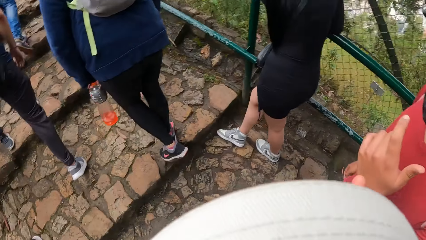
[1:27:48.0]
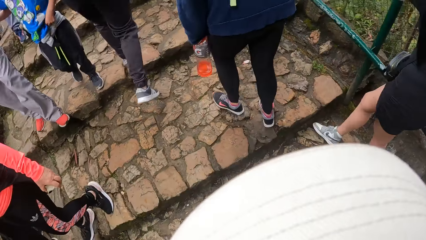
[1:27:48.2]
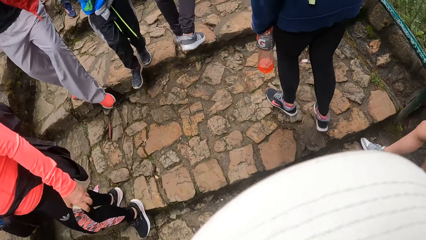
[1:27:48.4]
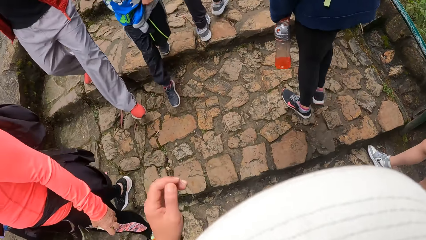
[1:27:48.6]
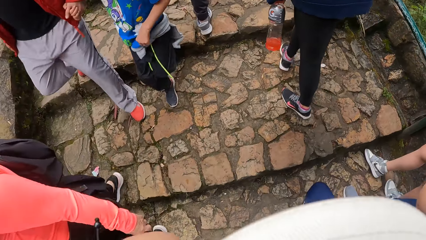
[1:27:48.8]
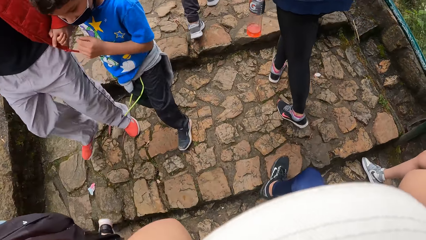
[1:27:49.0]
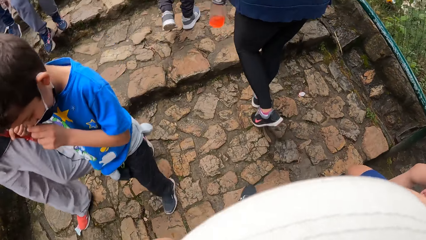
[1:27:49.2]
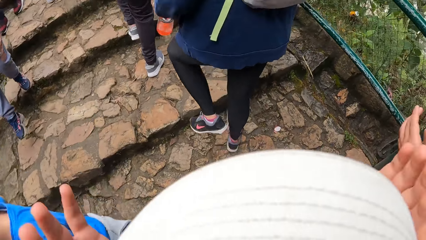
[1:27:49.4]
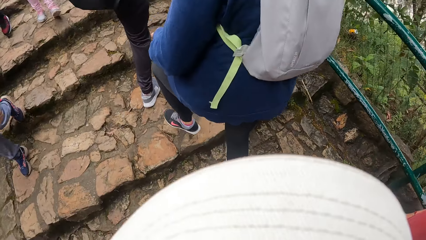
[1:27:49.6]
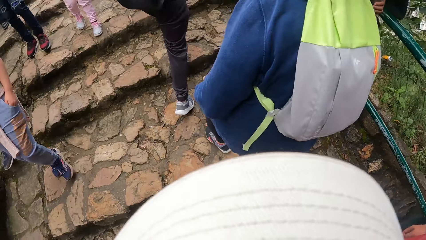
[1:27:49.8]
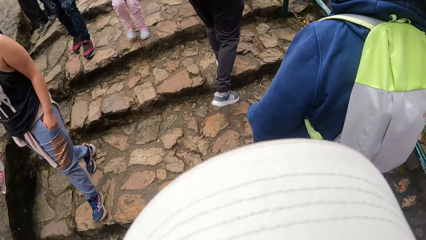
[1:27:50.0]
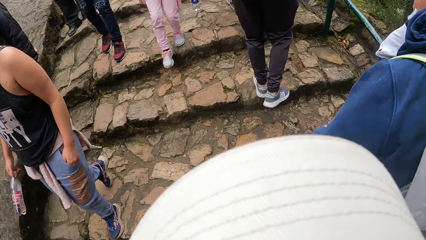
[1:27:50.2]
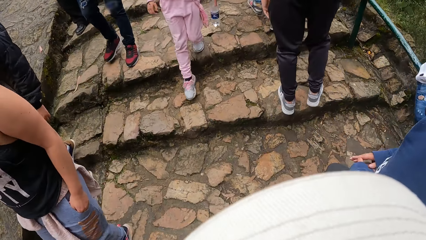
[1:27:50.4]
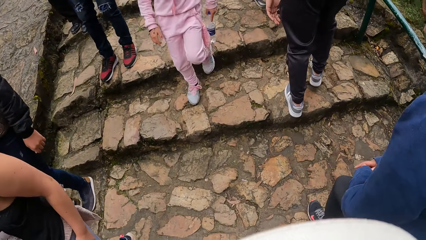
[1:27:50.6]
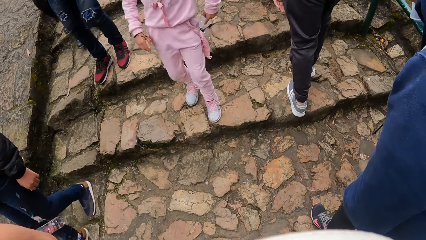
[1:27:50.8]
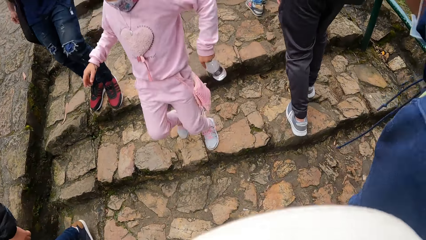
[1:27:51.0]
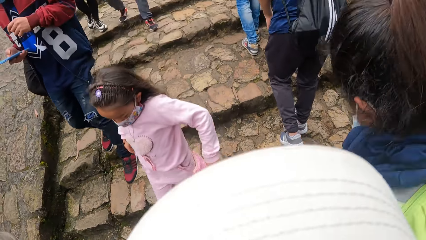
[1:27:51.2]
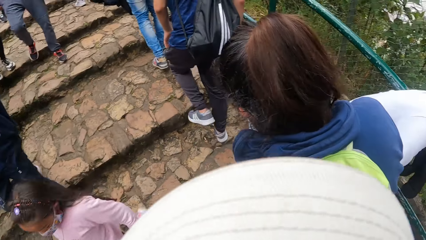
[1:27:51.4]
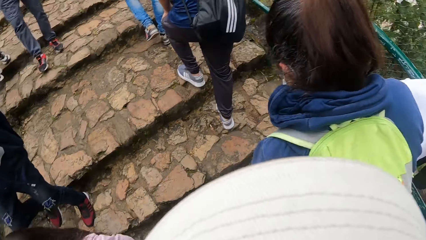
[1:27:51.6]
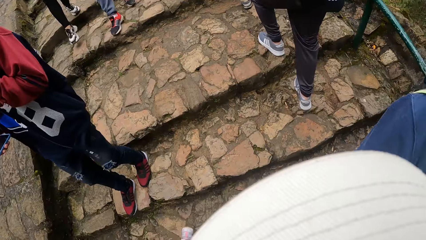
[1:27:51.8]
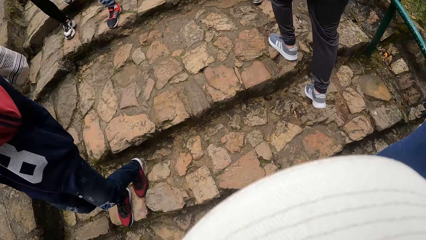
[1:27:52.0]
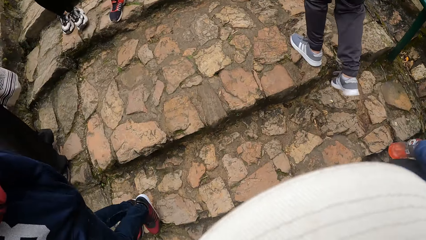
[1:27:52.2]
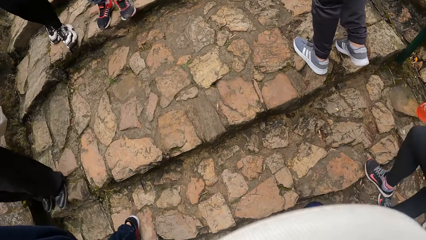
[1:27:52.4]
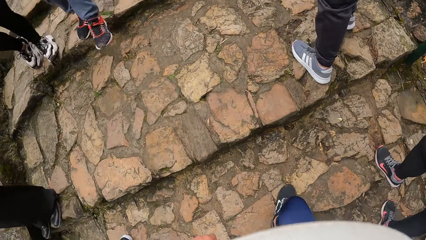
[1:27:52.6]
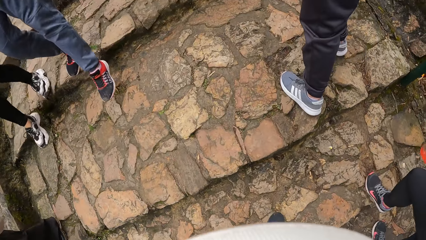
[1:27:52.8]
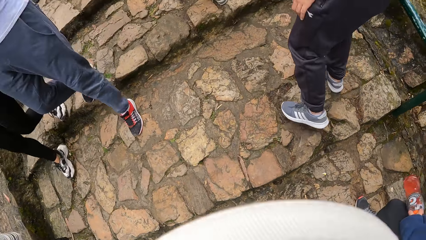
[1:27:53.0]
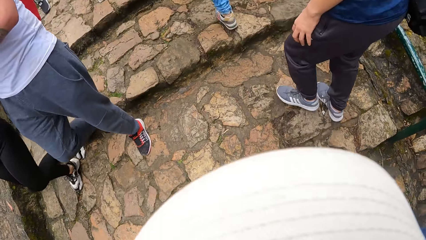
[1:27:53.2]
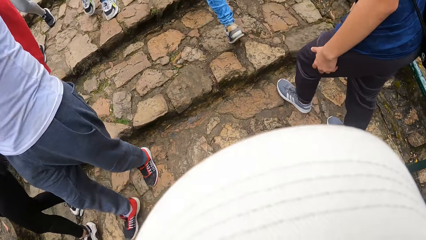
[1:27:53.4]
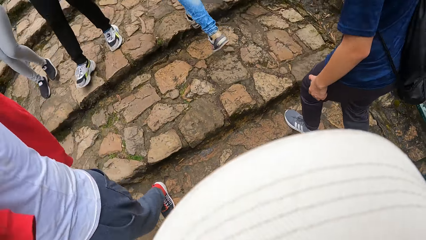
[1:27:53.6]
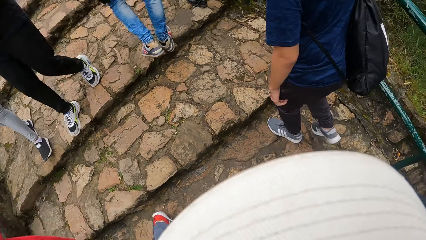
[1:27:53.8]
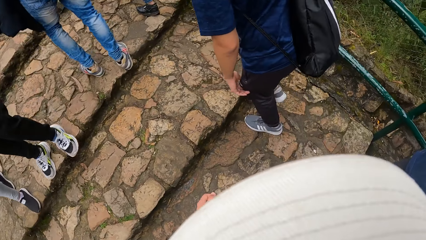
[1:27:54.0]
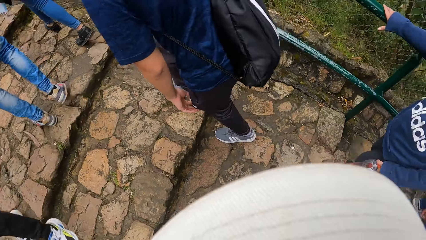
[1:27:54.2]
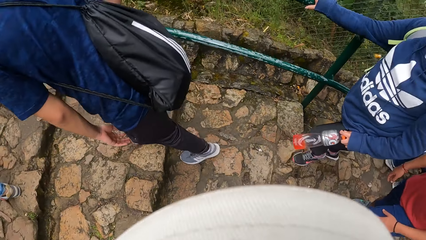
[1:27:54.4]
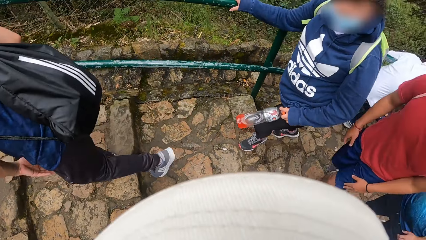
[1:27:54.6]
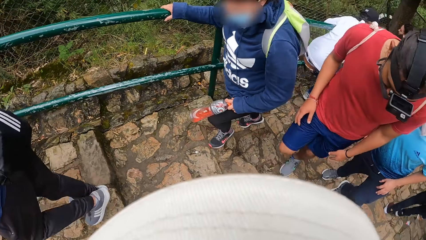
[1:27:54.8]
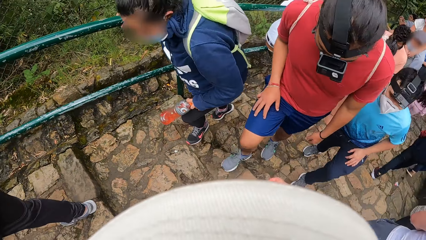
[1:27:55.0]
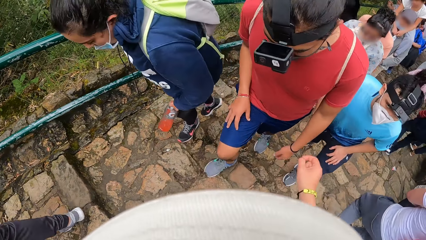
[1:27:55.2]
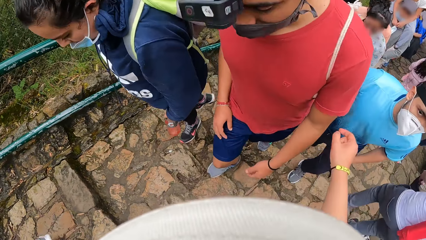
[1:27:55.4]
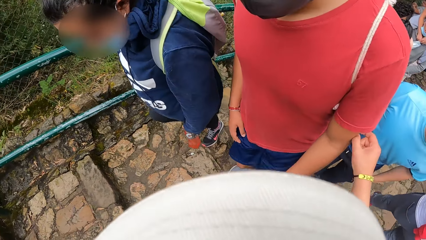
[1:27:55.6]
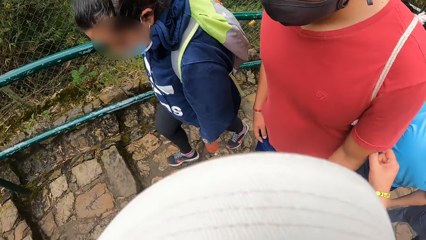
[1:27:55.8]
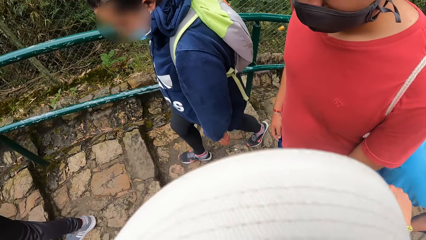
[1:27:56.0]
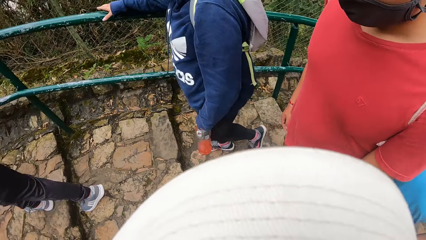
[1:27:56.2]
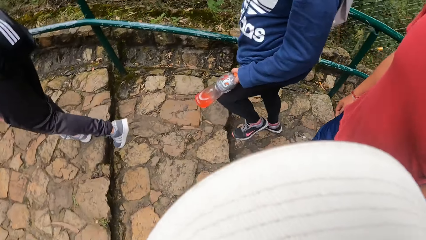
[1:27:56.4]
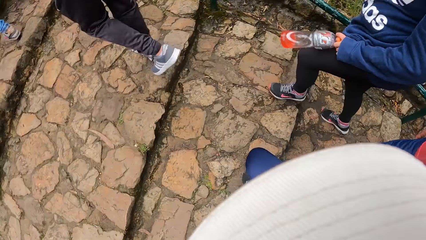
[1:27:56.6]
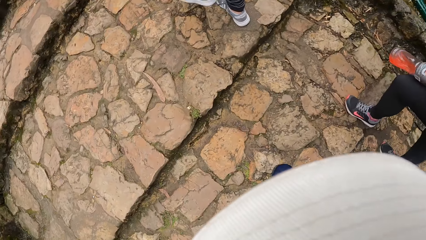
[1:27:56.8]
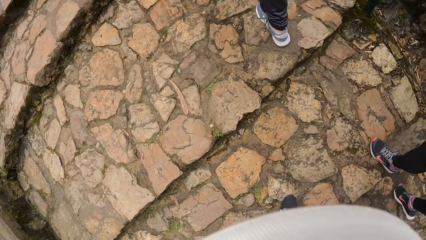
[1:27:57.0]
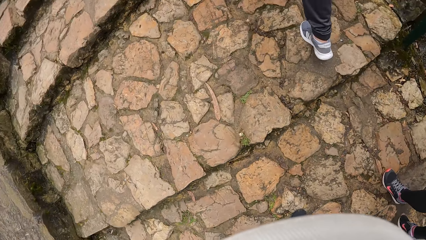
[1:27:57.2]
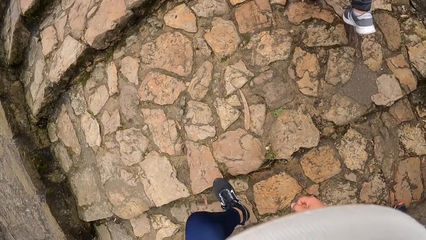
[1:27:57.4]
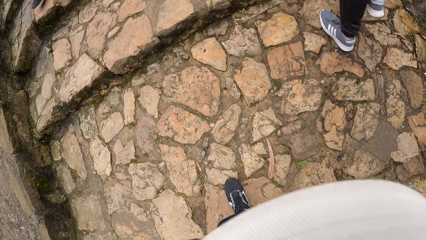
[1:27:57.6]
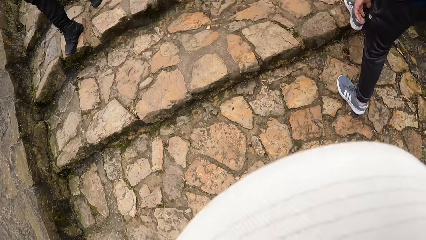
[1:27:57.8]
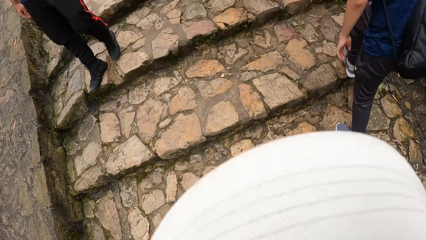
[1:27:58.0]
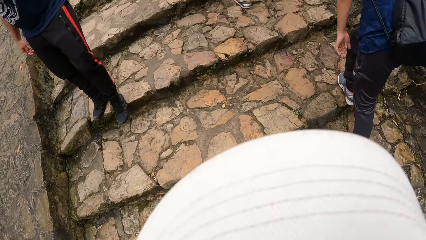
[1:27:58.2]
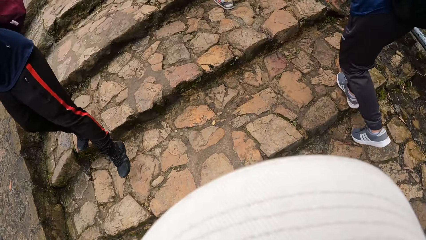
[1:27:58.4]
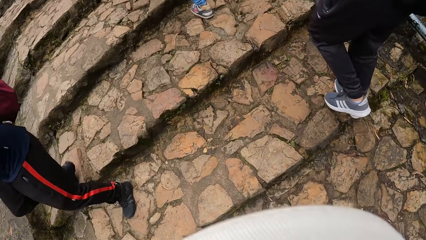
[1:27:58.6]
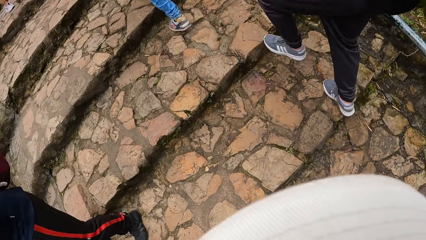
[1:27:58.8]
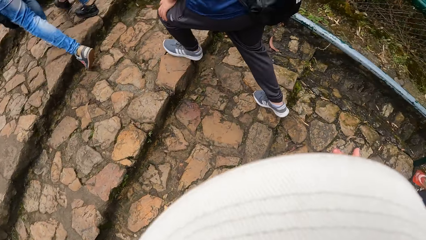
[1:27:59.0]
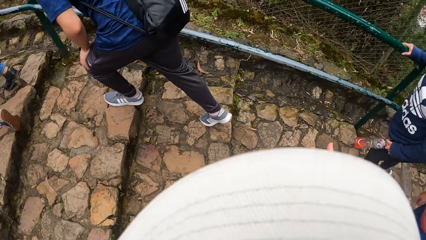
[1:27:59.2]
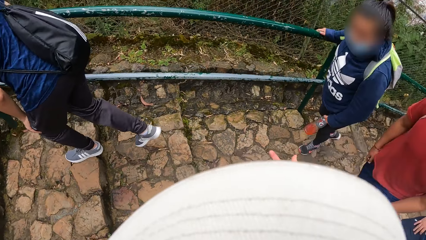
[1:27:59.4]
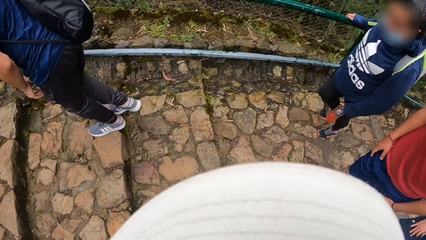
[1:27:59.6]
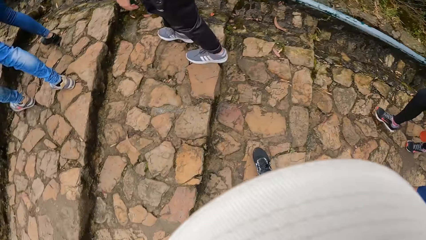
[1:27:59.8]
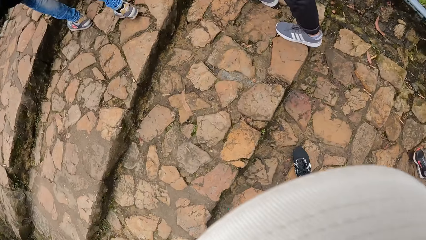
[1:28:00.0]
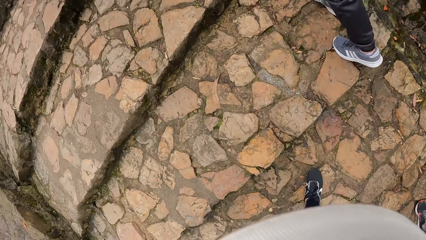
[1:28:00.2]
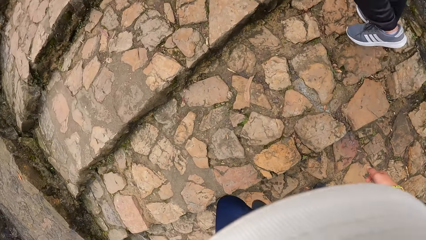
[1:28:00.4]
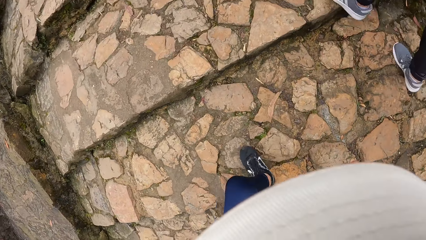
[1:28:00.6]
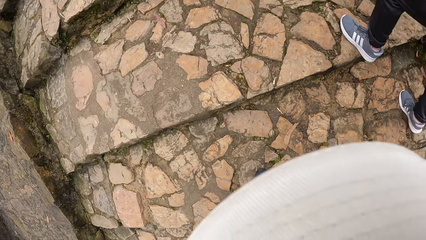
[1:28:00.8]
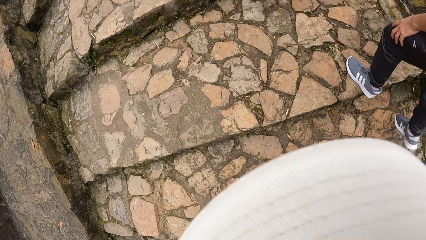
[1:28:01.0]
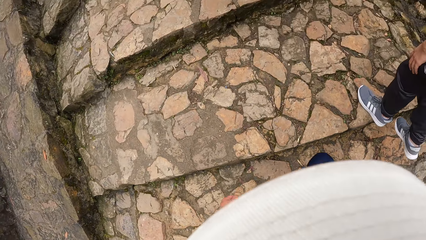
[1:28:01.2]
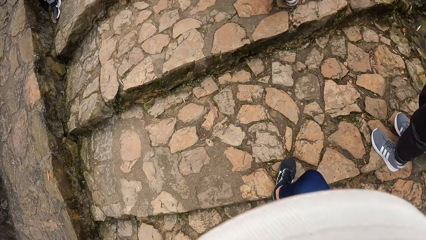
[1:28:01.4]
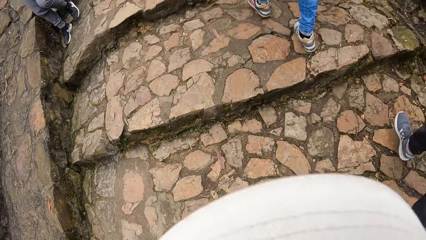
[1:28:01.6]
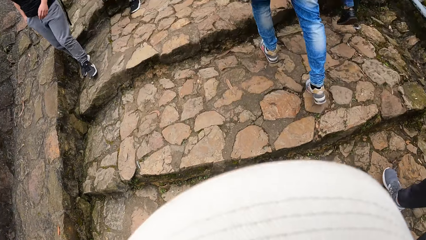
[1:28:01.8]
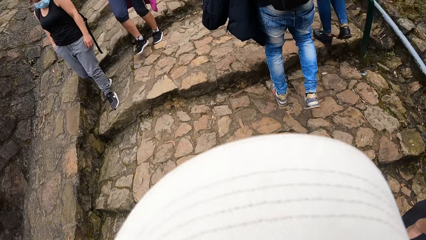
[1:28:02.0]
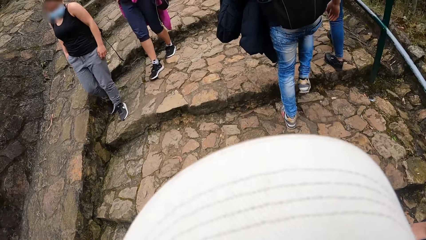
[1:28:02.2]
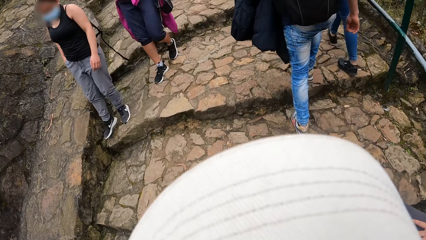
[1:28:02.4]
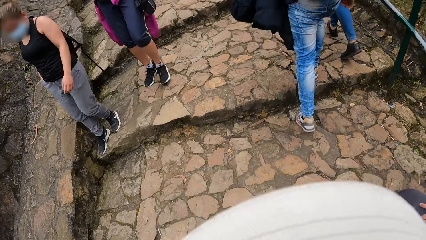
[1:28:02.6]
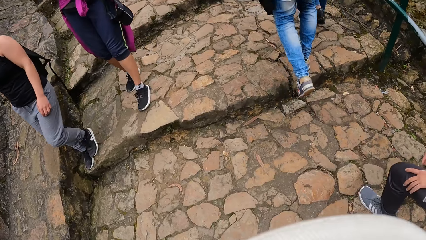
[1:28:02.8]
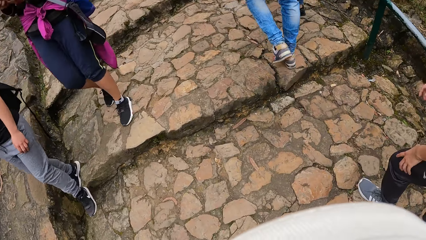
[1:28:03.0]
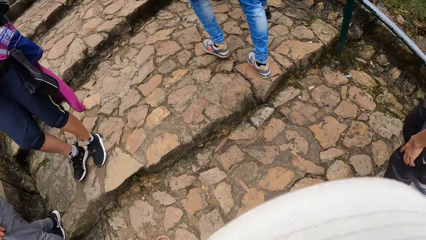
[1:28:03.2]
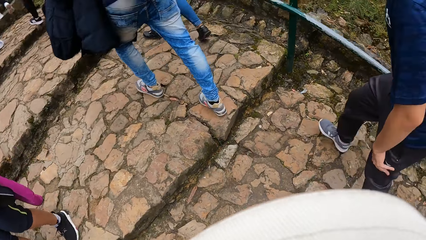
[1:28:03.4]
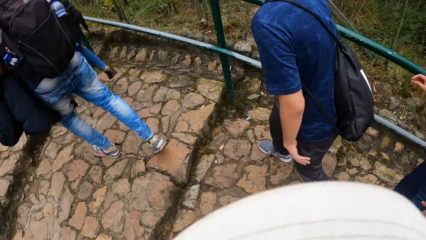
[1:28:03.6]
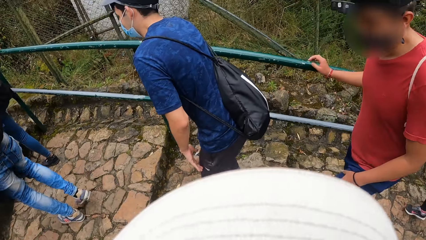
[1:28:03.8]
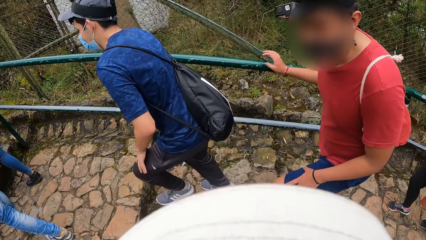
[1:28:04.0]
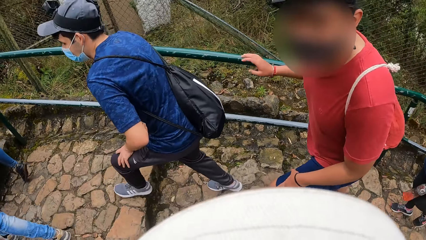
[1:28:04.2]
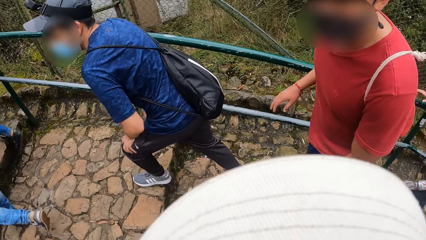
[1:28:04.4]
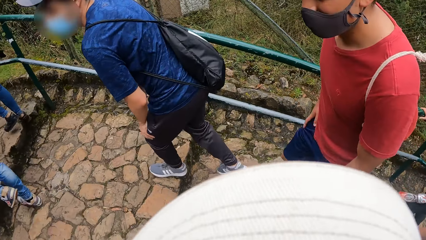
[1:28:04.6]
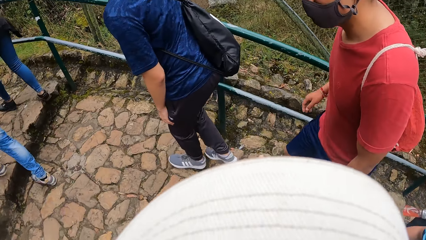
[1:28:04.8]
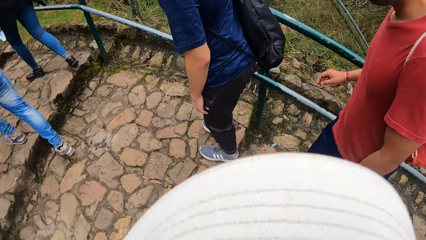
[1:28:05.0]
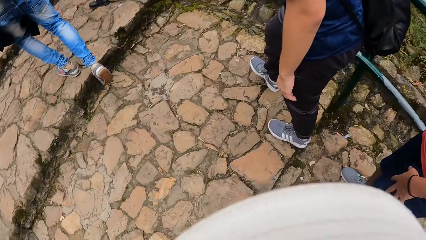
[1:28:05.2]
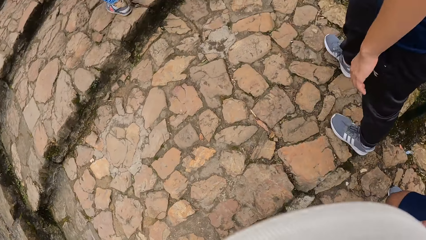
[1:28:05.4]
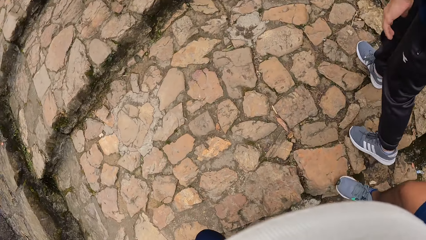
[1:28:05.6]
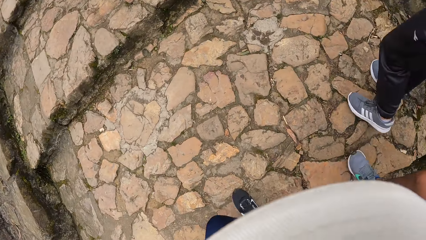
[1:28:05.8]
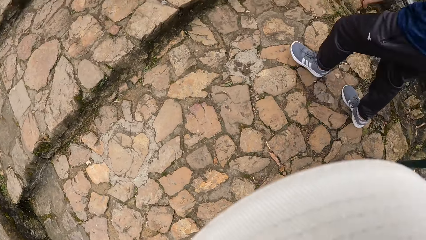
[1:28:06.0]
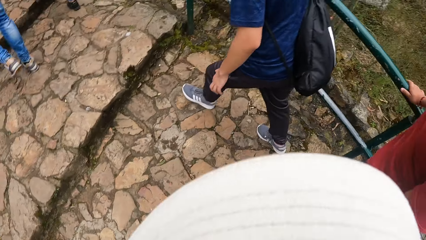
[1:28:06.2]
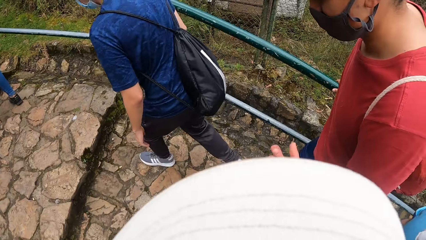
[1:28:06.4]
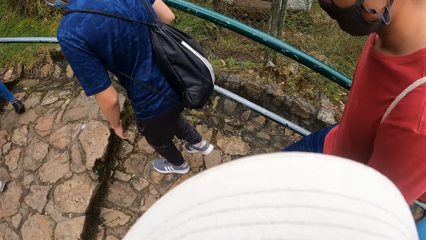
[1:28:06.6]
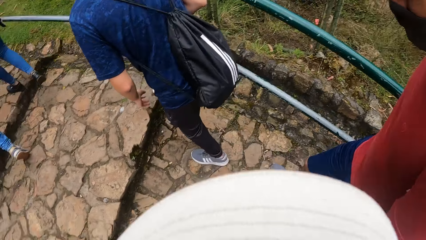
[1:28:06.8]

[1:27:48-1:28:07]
The camera wearer lifts up his hands. He touches a man with his right hand. He turns around.
